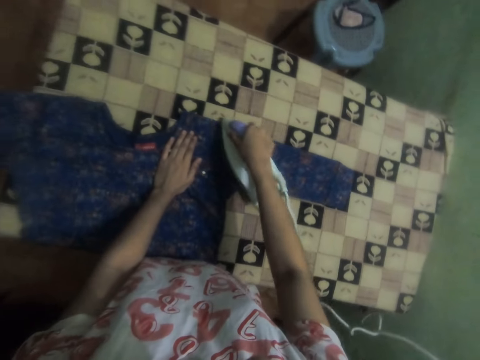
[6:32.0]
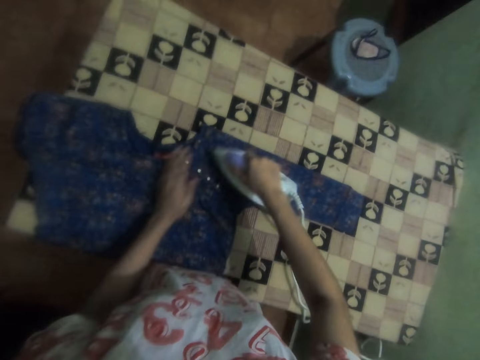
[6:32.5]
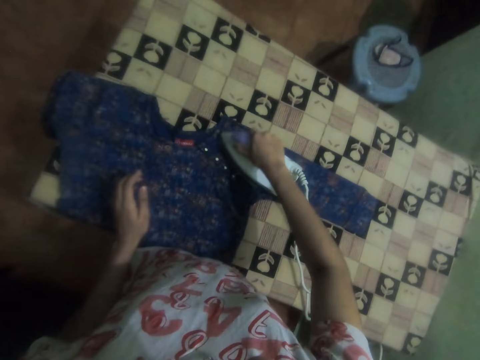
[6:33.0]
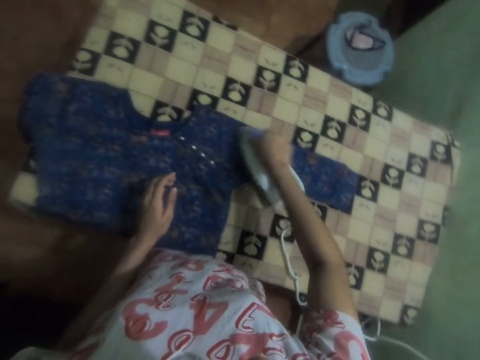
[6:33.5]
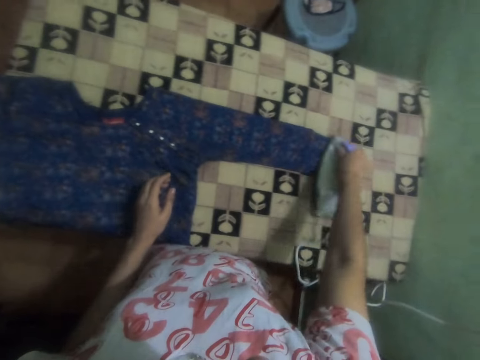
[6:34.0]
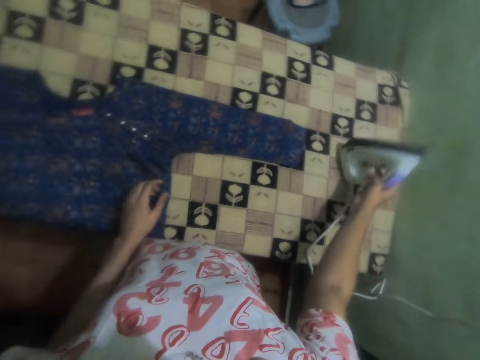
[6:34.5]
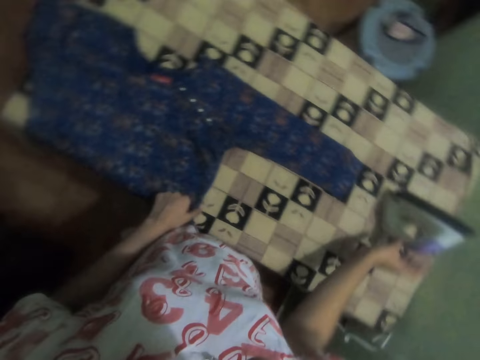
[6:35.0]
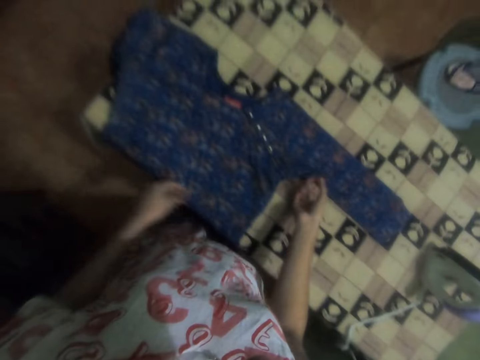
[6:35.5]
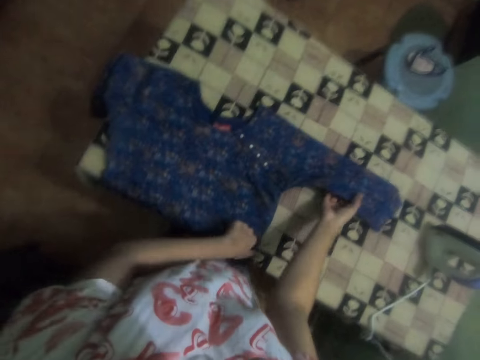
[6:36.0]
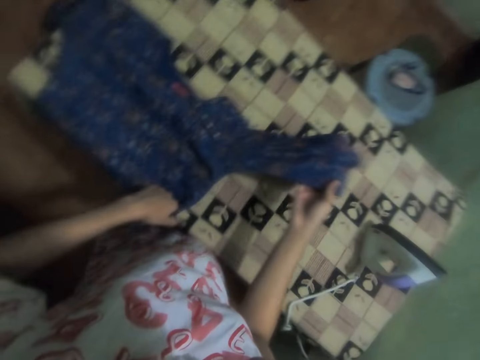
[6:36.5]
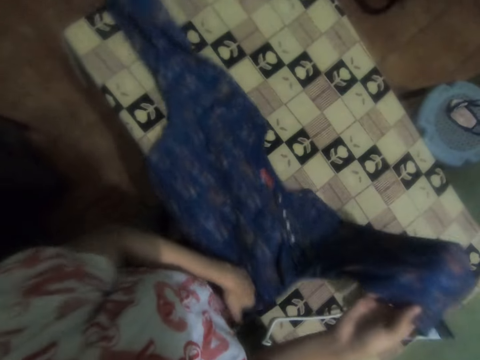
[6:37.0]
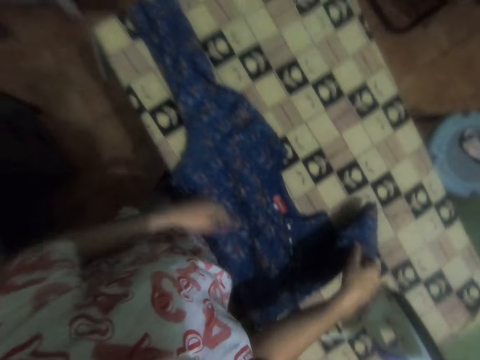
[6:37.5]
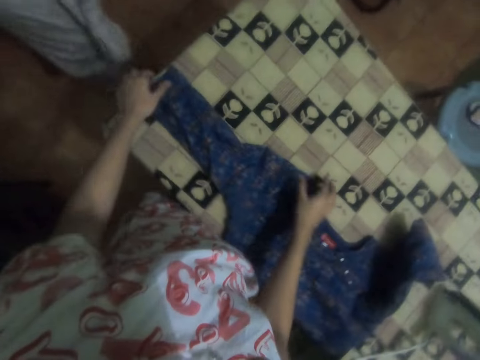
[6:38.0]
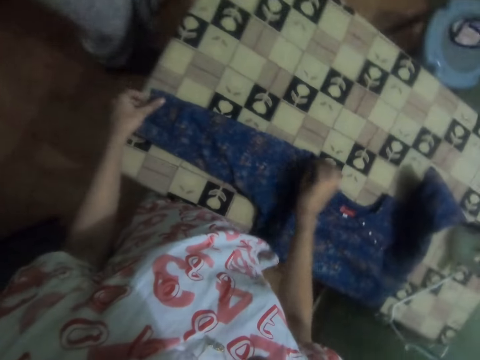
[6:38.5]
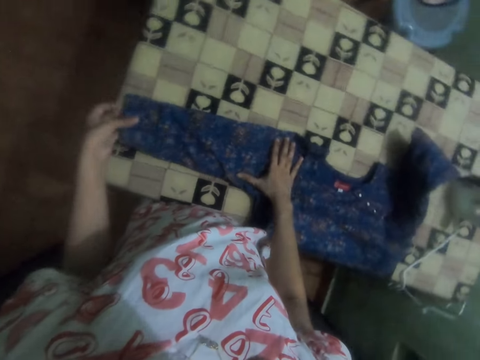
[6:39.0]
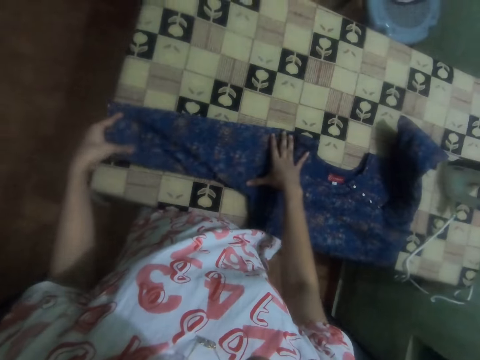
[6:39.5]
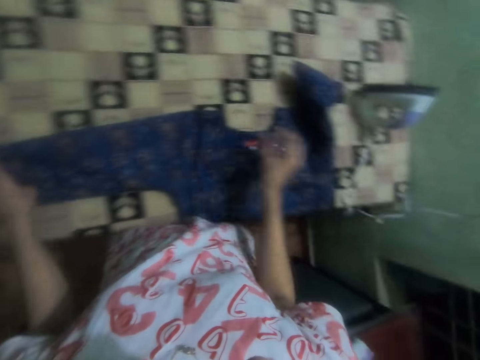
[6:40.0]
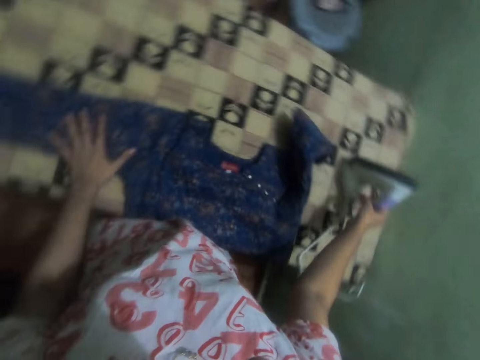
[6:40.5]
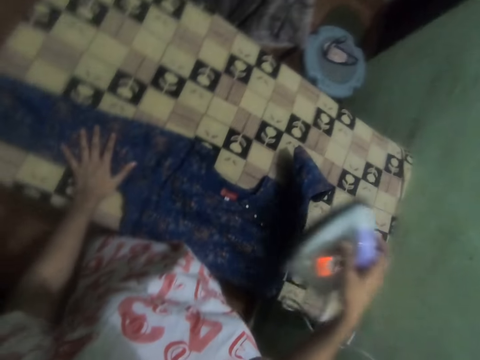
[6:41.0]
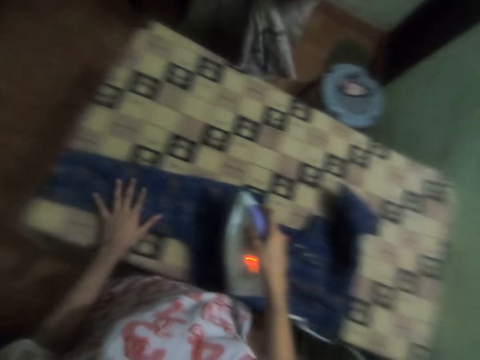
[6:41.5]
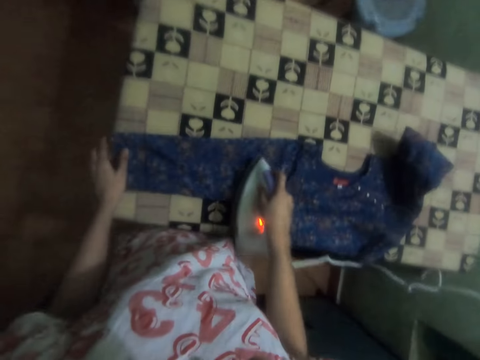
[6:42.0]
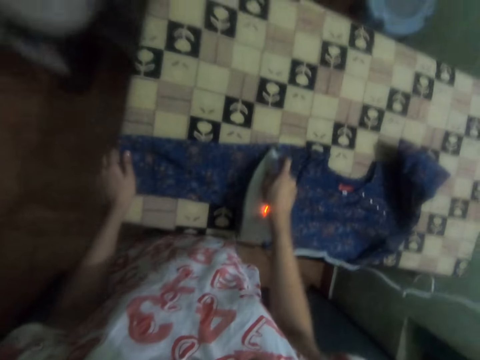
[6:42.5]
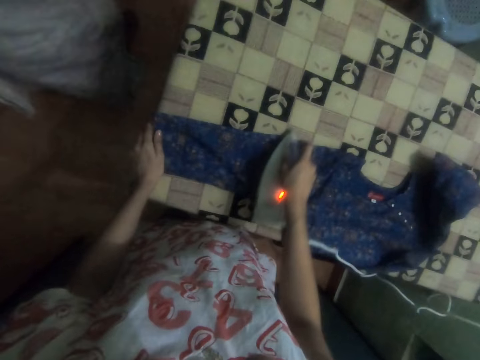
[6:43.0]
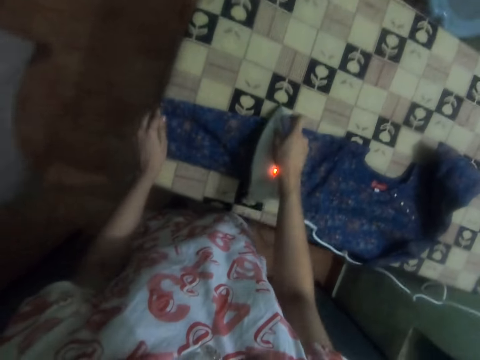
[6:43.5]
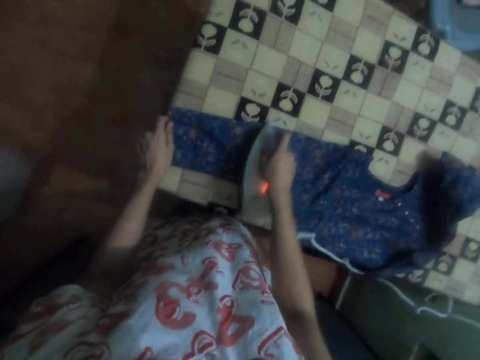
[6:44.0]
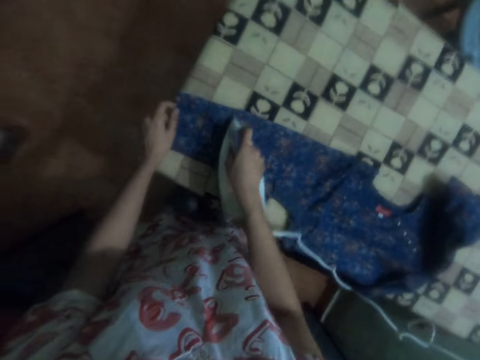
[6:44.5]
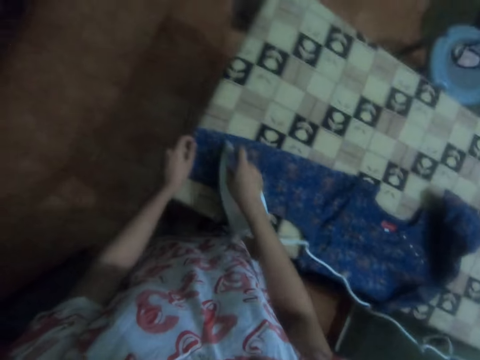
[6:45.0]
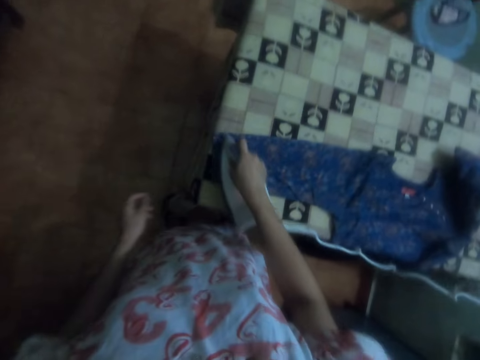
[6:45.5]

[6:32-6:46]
The camera wearer puts the iron box down on the table. They straighten the cloth or dress with both hands. They slightly move the dress. They pick up the iron box with the right hand and iron the dress.

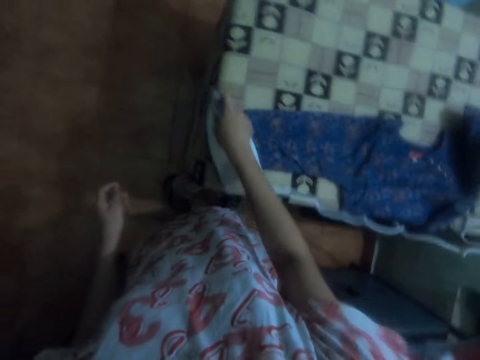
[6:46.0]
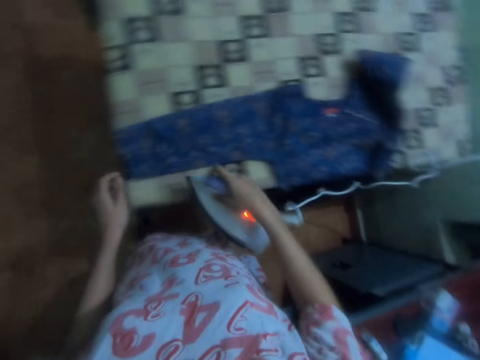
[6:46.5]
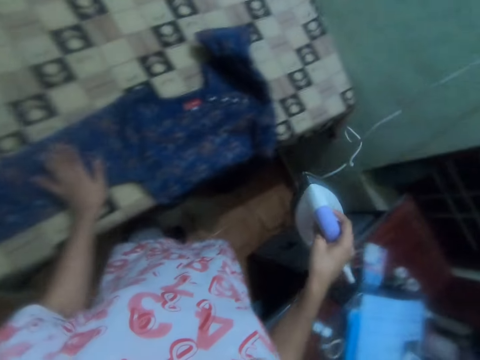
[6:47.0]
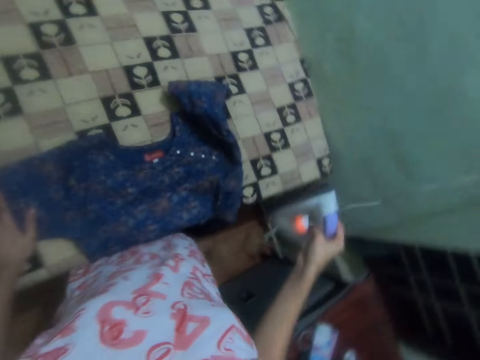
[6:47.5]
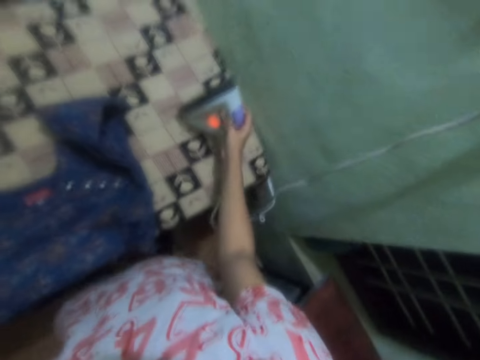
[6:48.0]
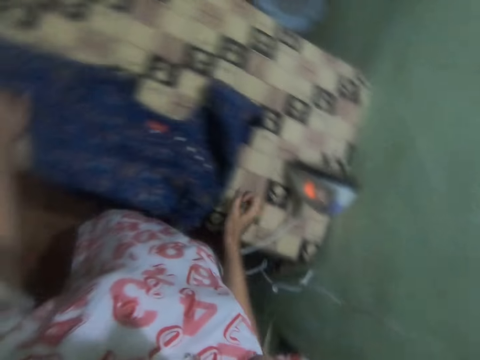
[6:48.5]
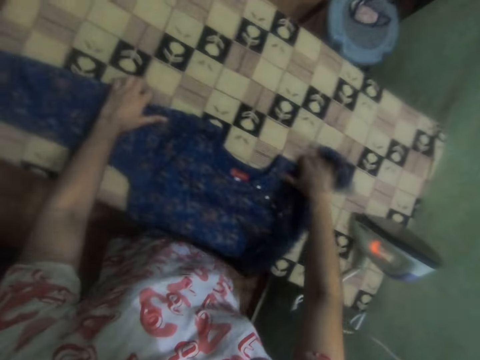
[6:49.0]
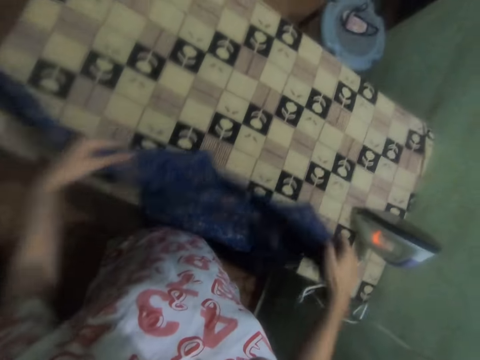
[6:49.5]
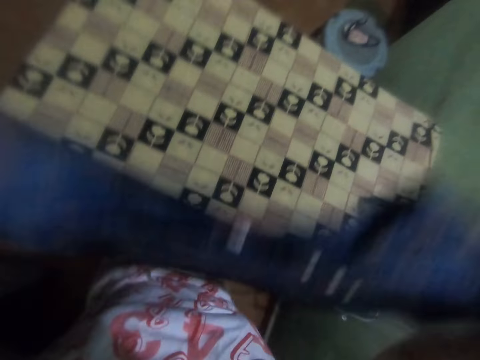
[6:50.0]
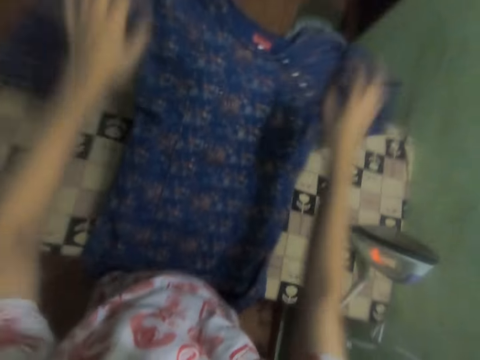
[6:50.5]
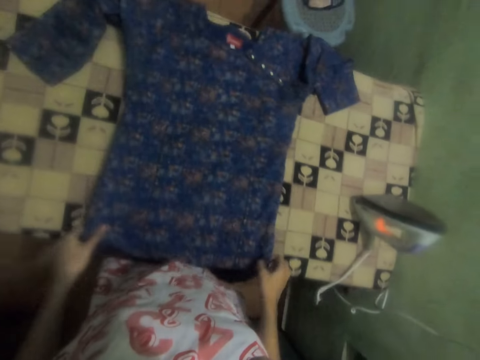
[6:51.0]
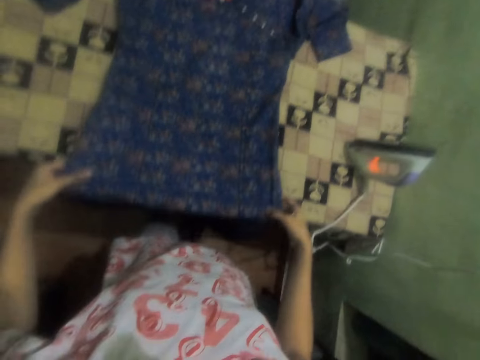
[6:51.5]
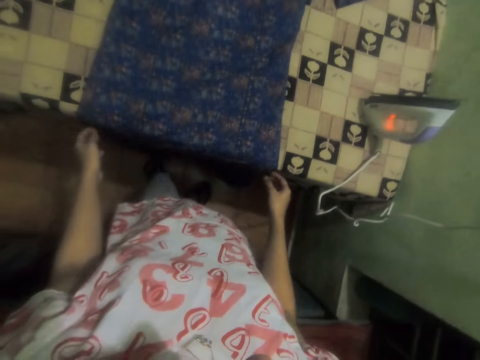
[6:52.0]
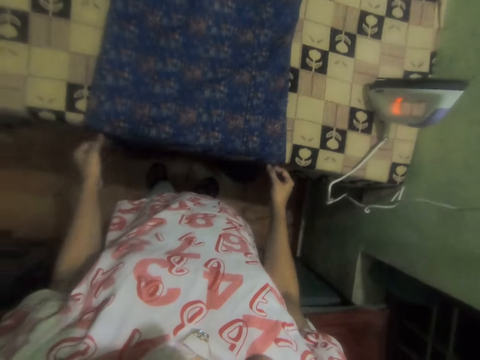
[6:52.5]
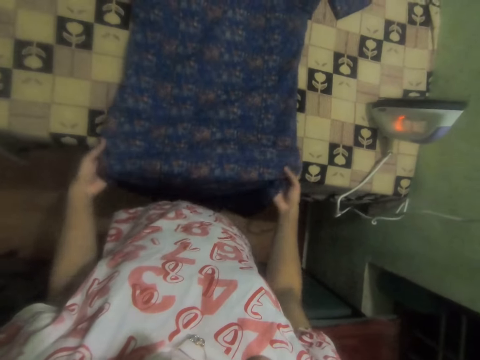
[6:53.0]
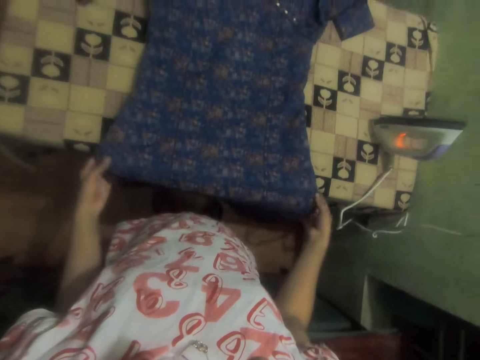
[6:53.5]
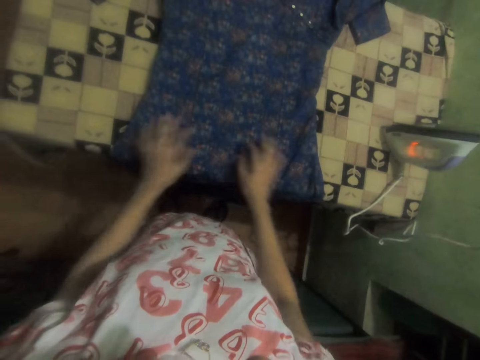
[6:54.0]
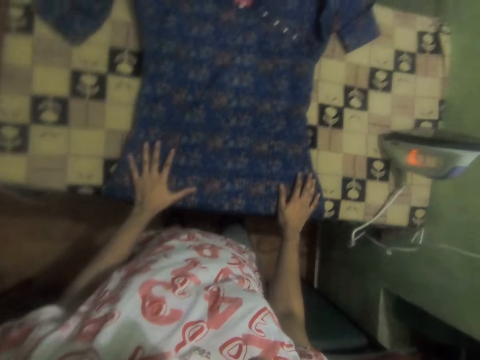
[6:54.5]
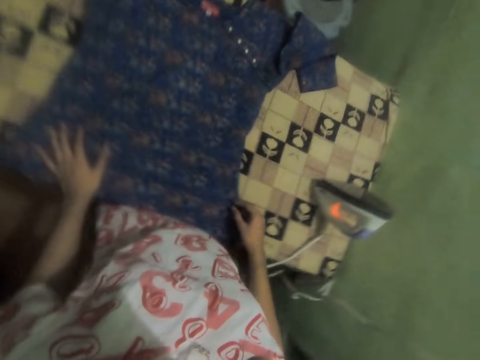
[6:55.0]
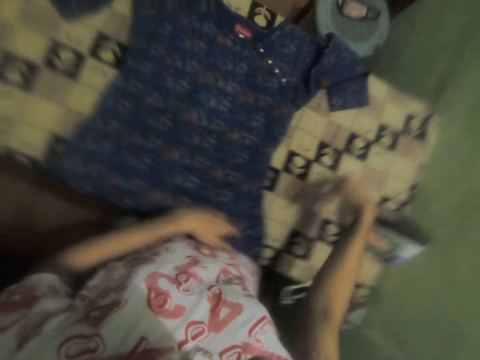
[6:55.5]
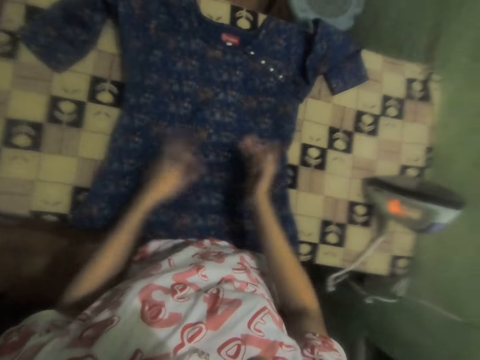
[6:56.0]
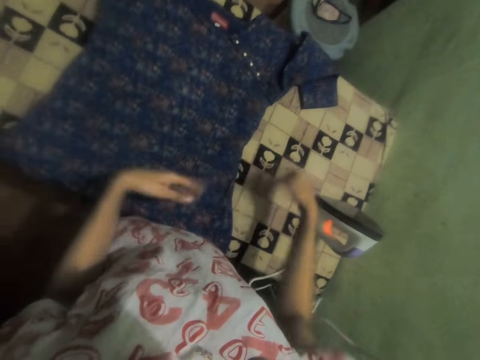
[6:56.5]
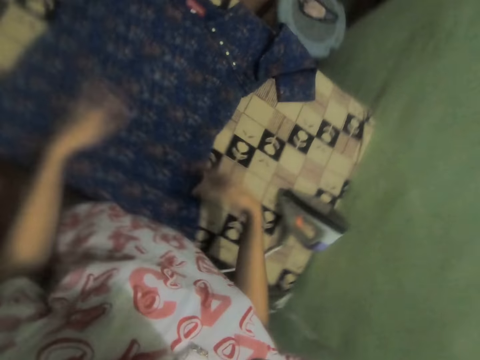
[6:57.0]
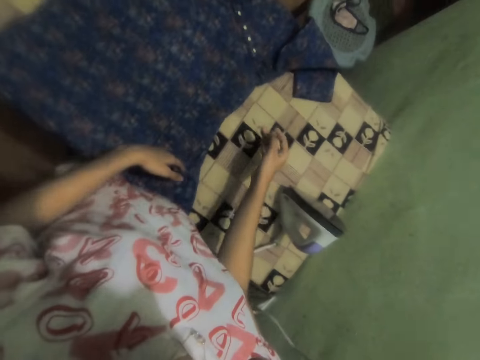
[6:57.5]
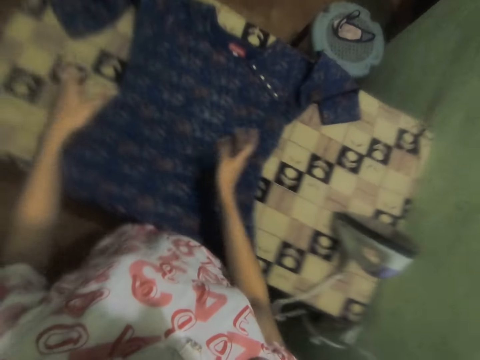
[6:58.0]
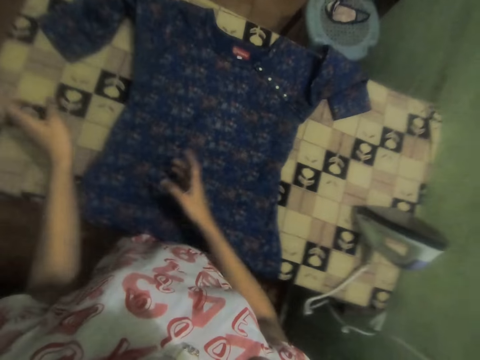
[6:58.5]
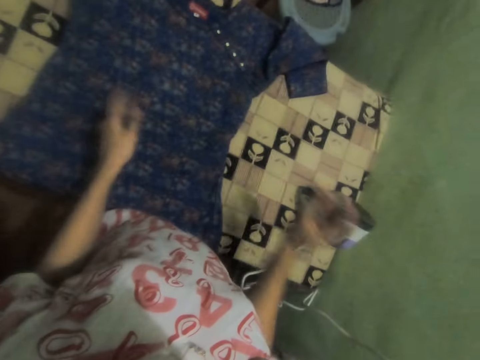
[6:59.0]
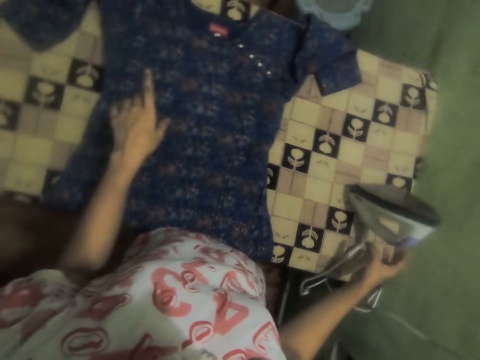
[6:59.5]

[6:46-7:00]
The camera wearer puts the iron box down on the table. They move the dress. They hold the cloth with both hands, throw the cloth on the table, and straighten the cloth with both hands. They dance.
